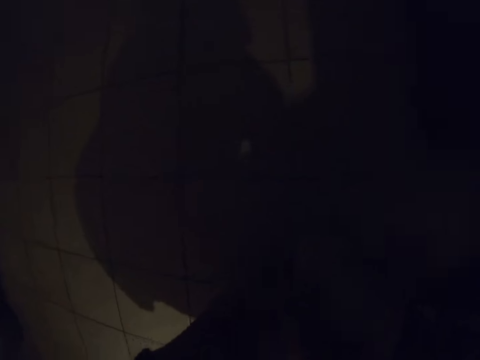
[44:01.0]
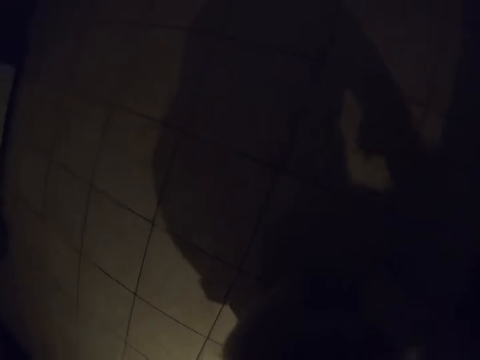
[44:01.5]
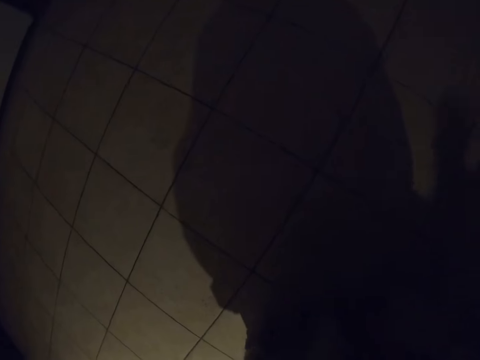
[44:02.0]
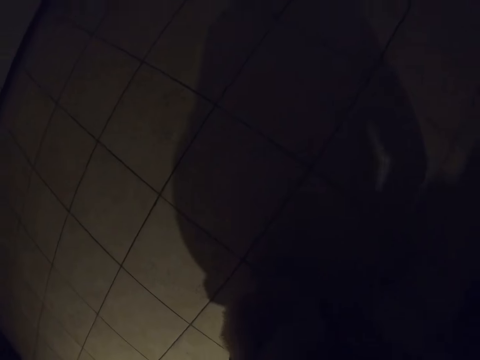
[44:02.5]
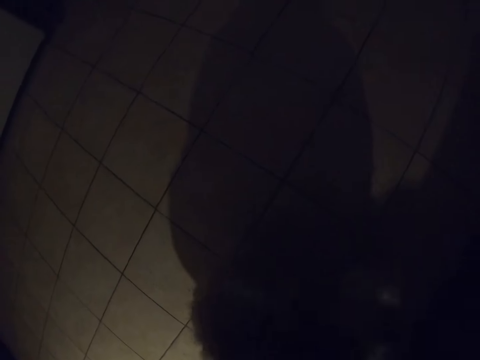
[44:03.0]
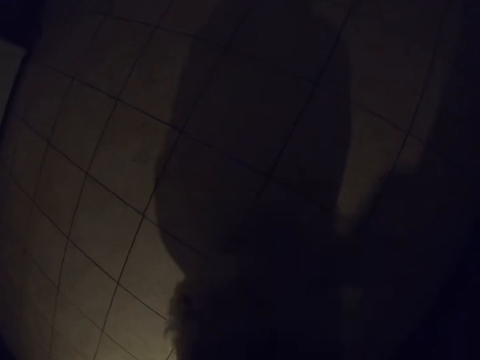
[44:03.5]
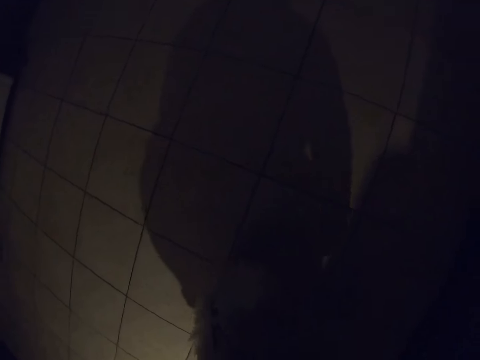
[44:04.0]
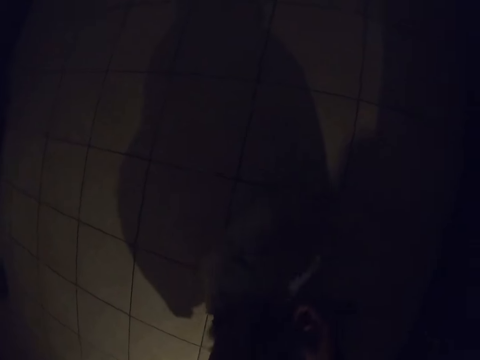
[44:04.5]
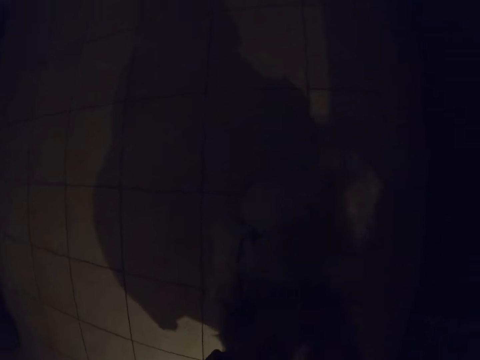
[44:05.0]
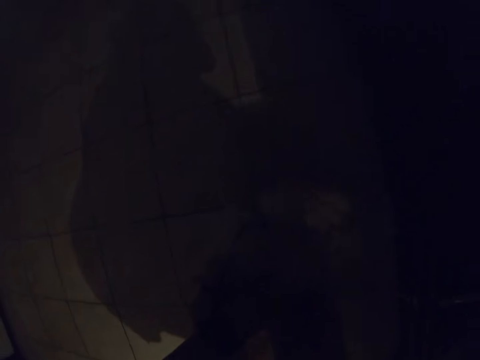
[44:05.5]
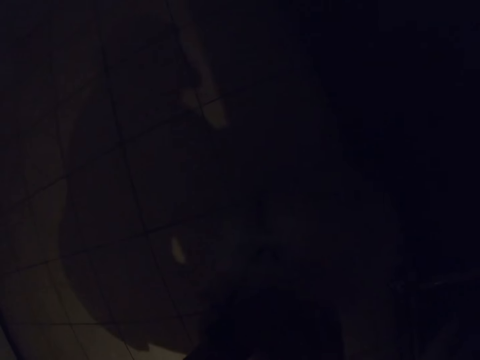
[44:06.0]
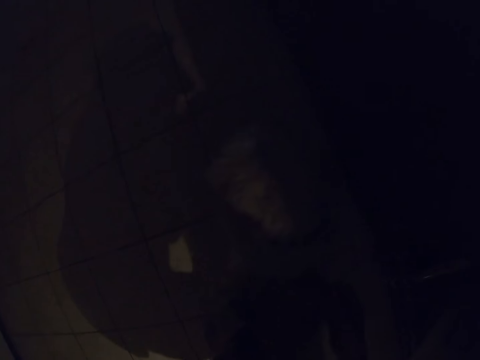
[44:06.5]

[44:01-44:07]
The camera wearer plays with the pet.

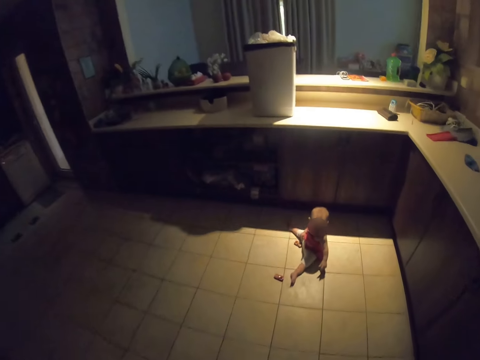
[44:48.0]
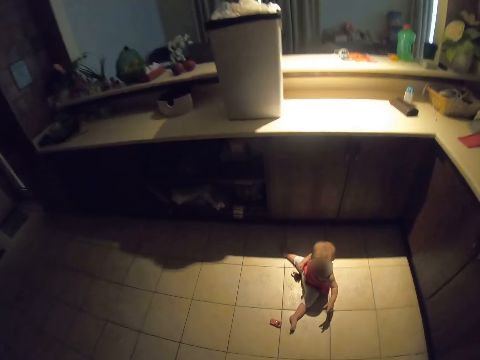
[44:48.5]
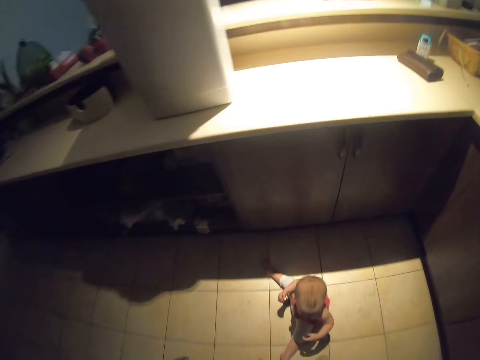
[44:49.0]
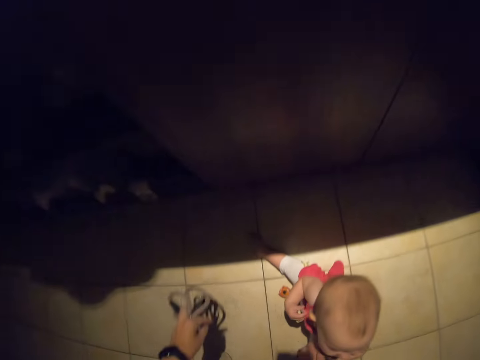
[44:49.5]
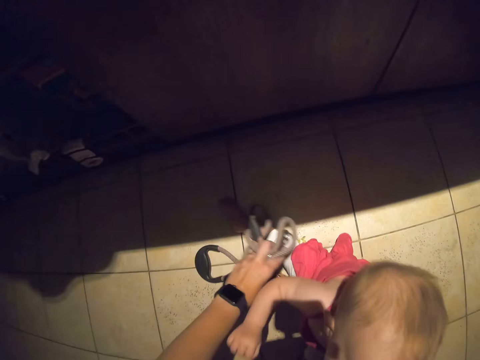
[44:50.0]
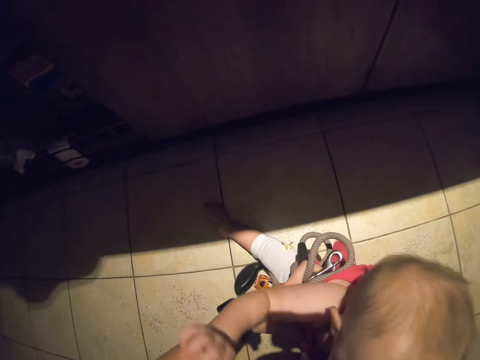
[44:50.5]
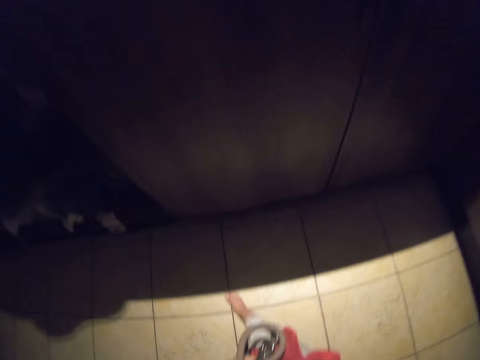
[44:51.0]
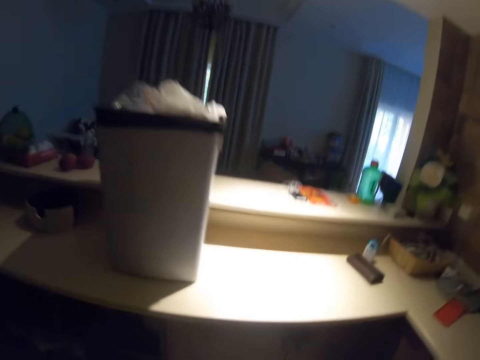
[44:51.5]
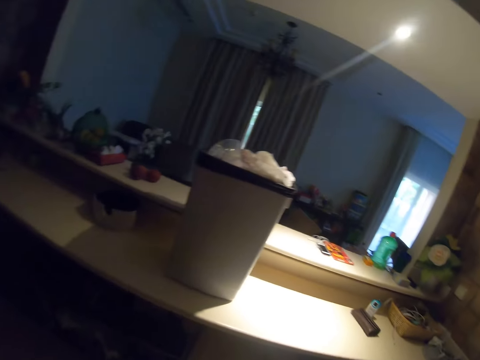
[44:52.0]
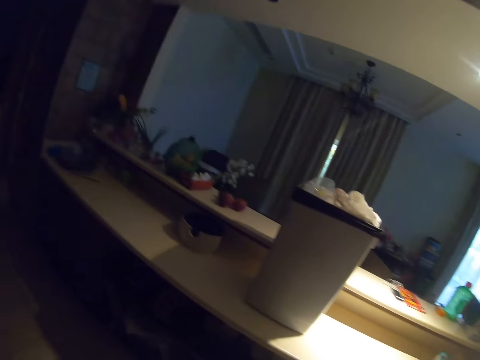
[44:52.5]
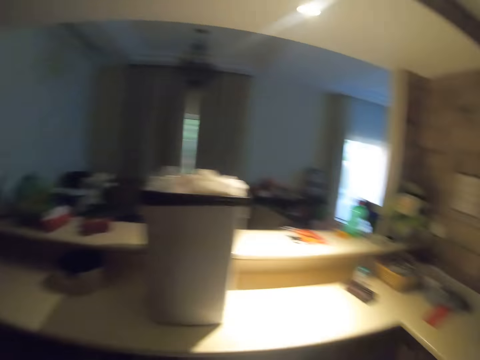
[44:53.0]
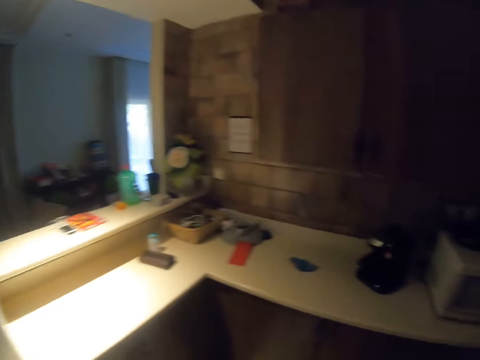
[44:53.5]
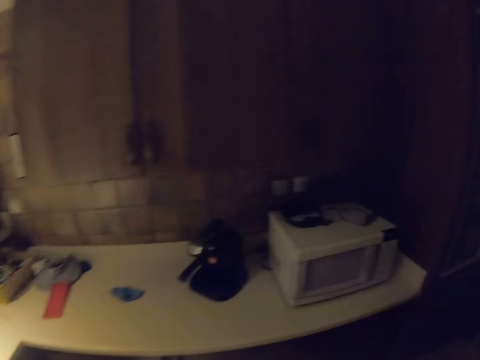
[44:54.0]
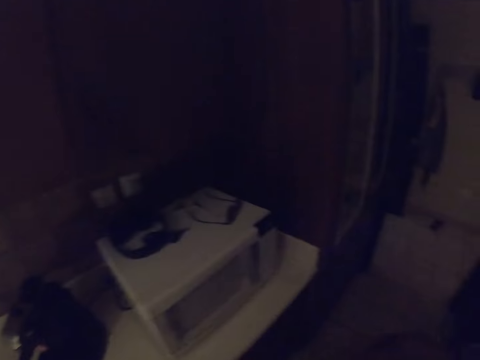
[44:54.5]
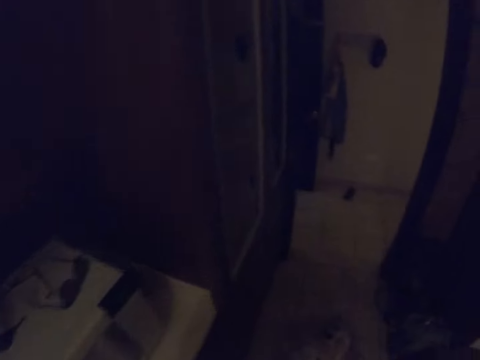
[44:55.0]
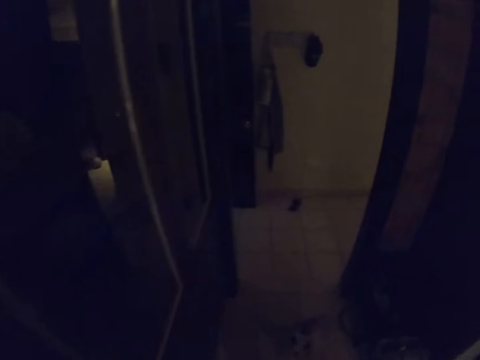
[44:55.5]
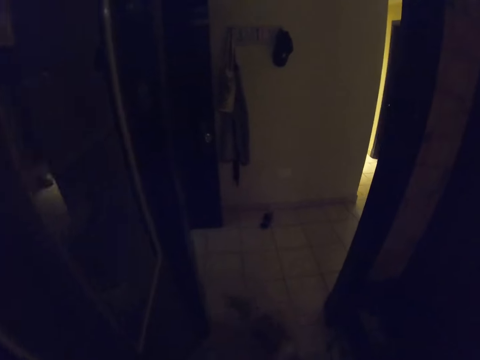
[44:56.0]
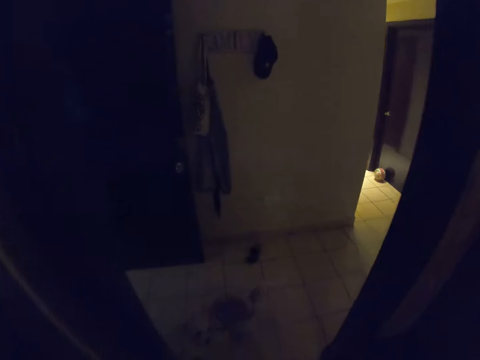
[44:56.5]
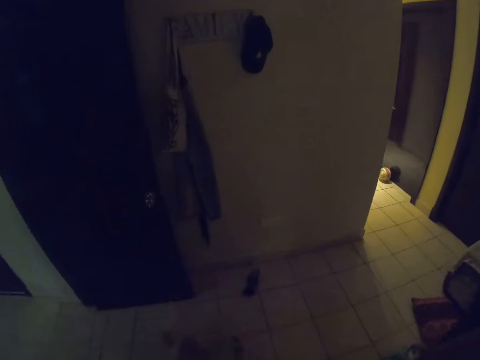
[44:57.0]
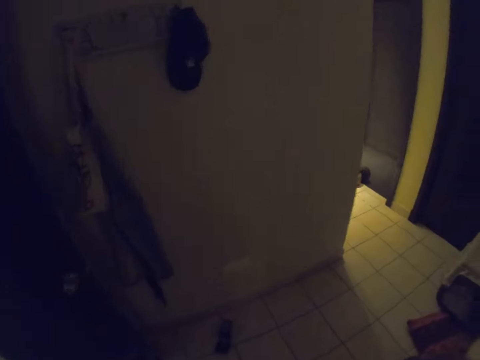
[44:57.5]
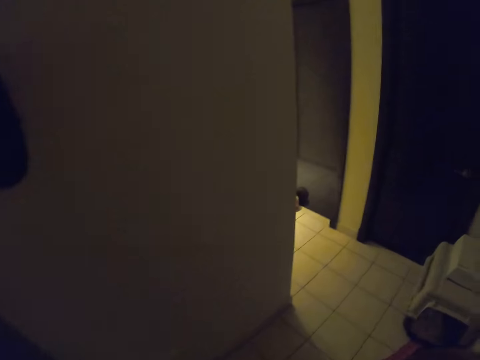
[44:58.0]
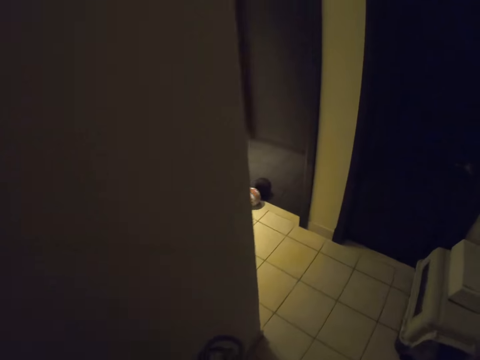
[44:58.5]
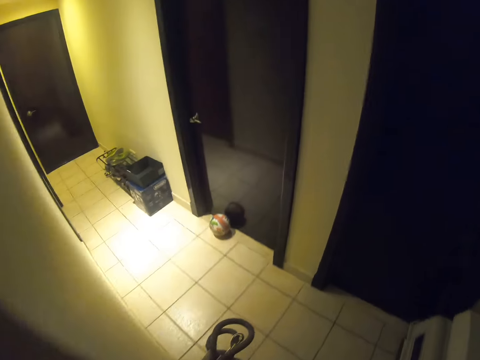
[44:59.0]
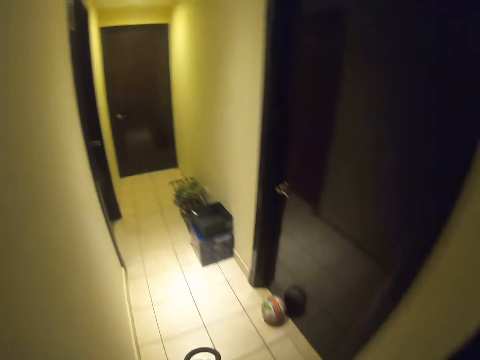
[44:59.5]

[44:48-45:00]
The camera wearer picks up the kid from the floor. They walk with the kid in the room.

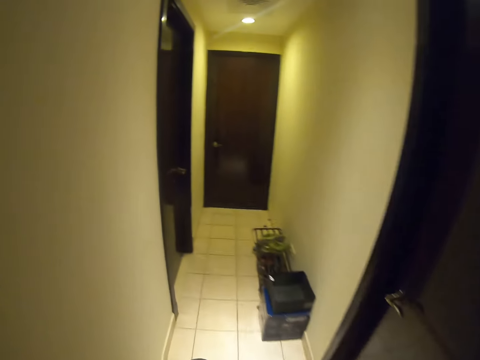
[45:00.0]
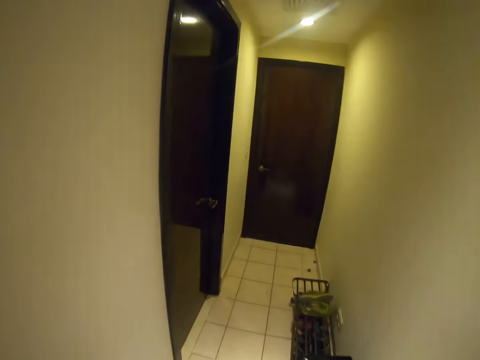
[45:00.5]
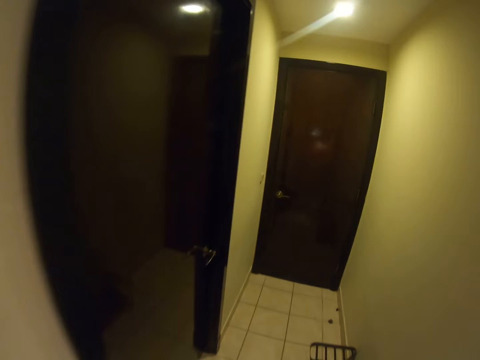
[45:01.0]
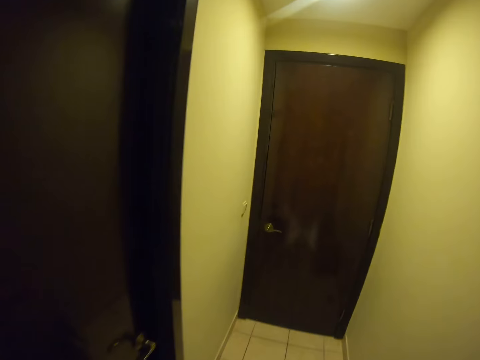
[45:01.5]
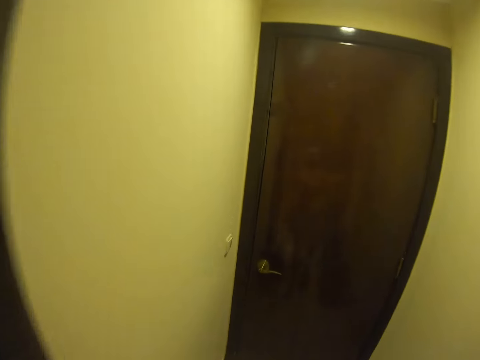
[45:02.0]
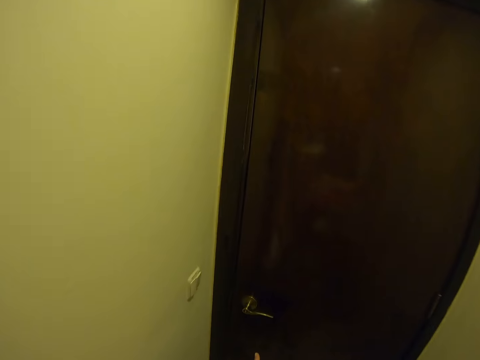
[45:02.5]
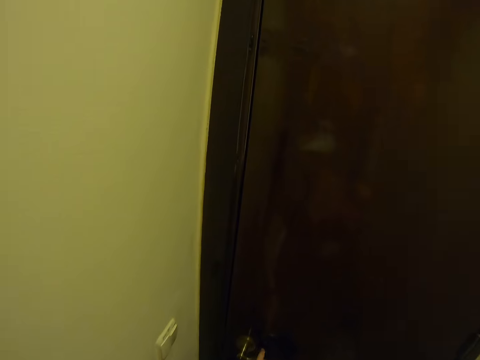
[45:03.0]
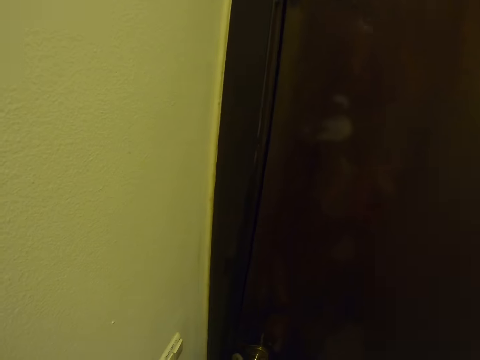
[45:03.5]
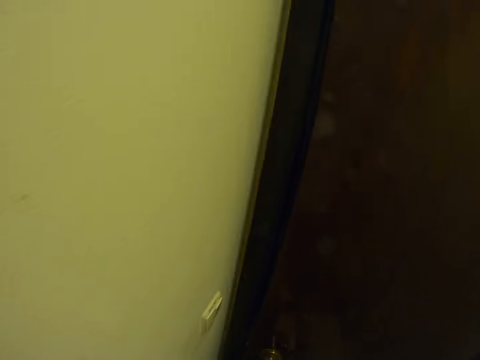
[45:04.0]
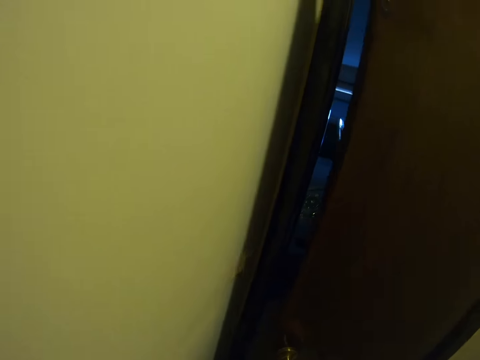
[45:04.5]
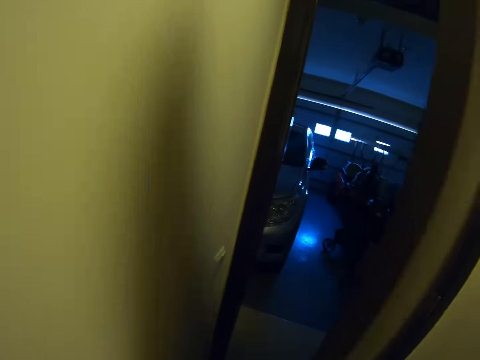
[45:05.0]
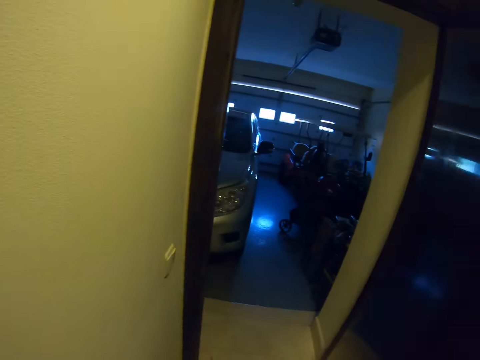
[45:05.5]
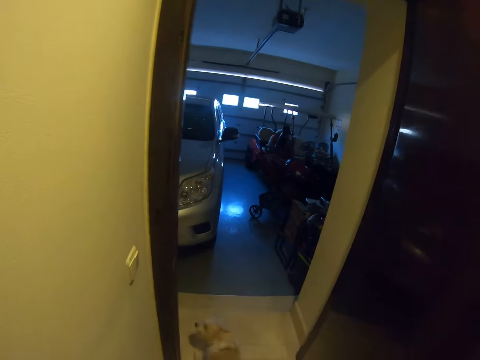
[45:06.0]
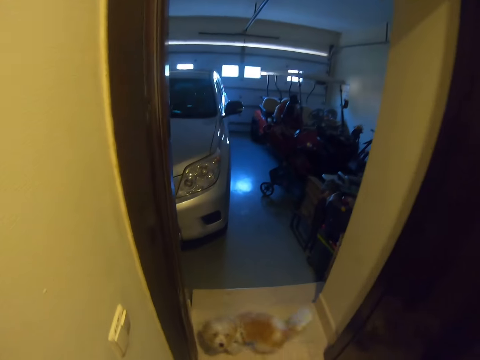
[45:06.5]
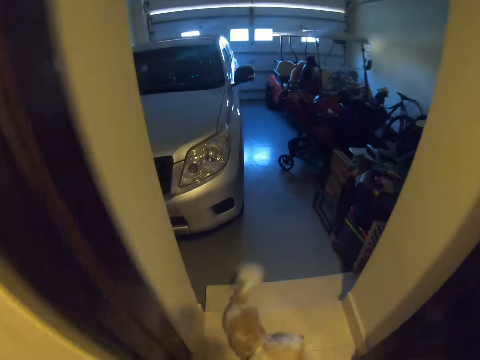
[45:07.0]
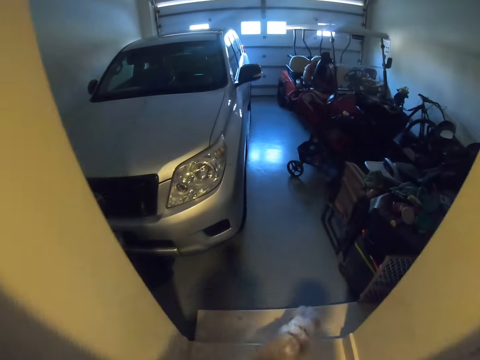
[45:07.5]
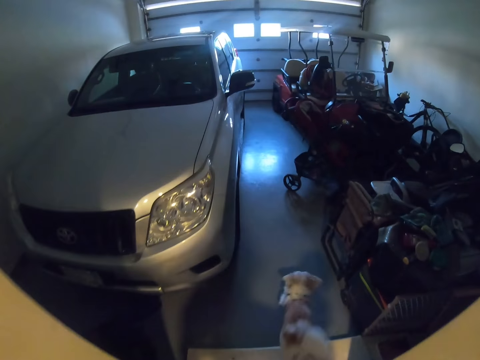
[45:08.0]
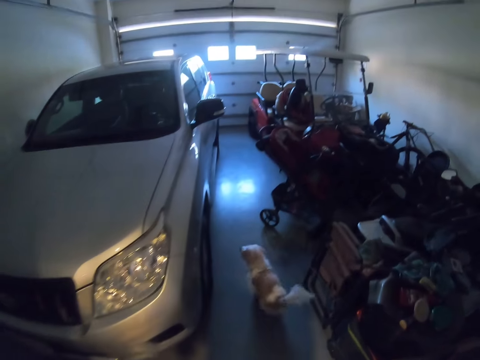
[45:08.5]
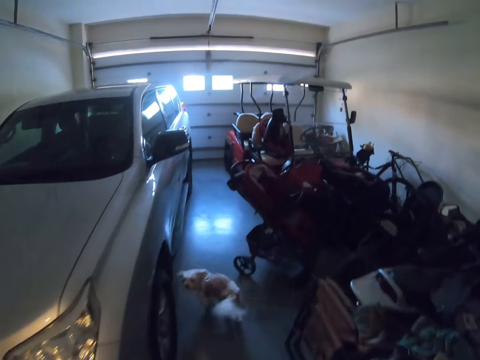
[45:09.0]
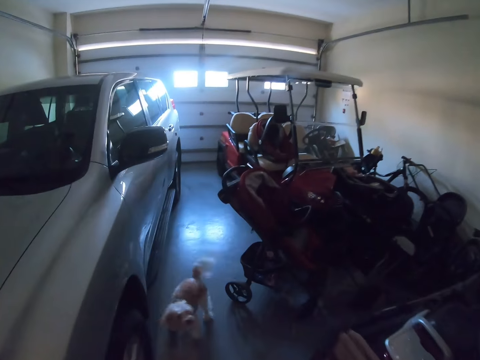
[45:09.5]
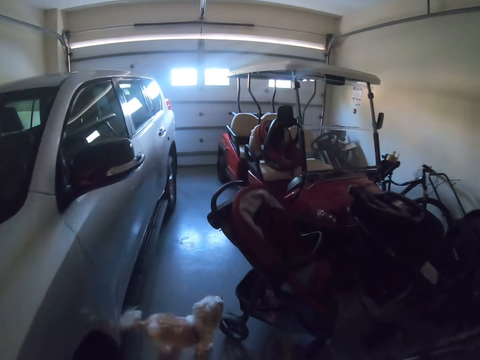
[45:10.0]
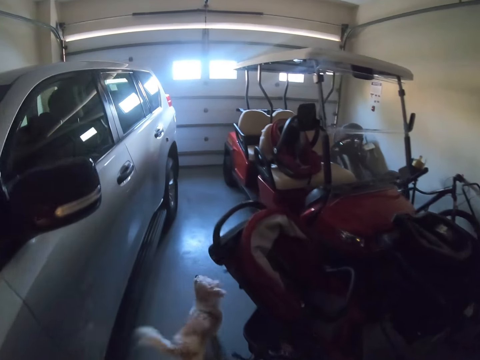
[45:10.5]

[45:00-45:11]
The camera wearer opens the door in a room. They walk to a garage.
